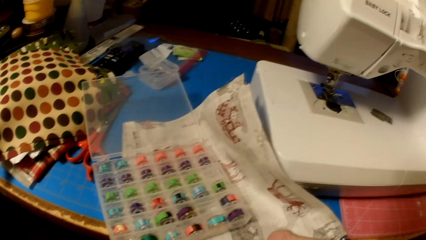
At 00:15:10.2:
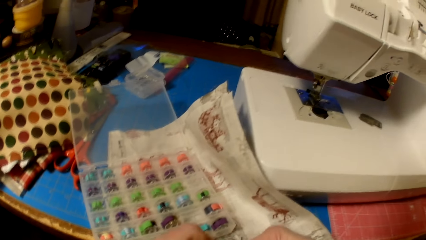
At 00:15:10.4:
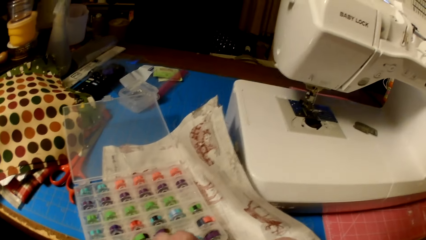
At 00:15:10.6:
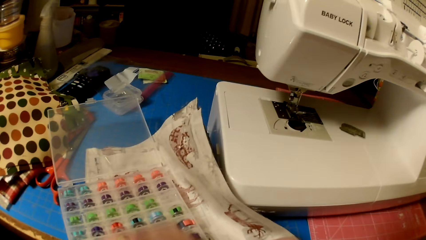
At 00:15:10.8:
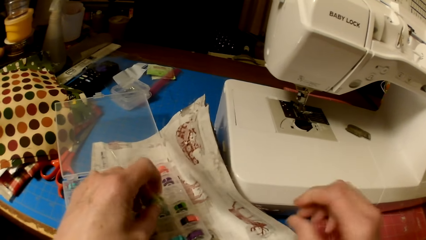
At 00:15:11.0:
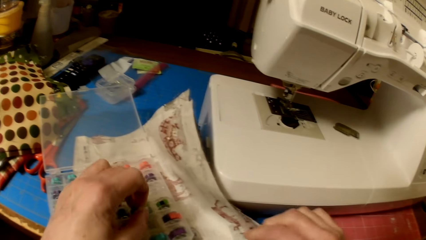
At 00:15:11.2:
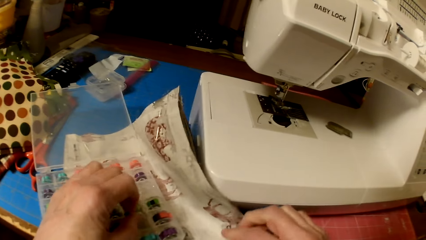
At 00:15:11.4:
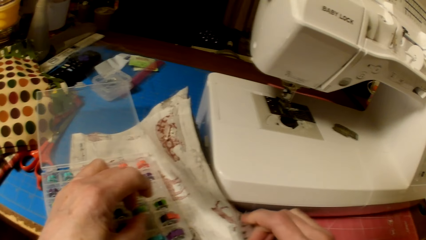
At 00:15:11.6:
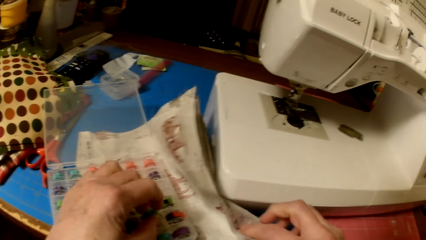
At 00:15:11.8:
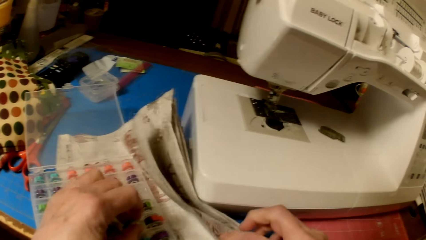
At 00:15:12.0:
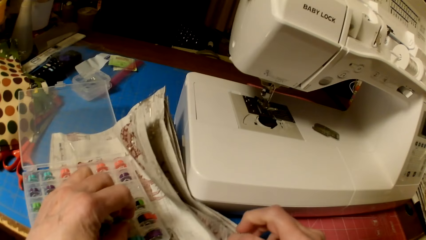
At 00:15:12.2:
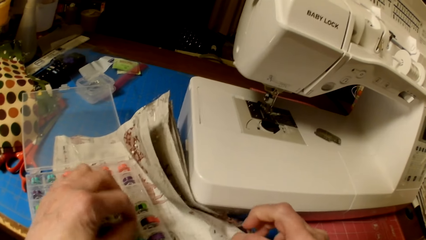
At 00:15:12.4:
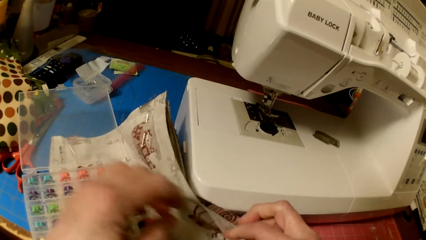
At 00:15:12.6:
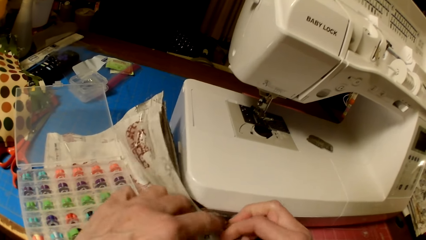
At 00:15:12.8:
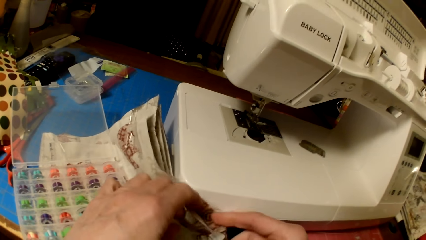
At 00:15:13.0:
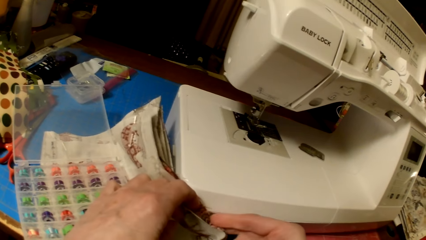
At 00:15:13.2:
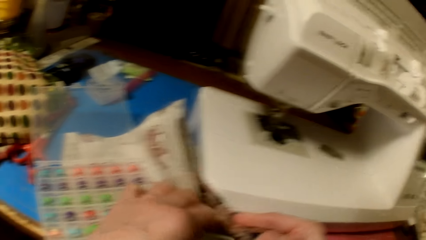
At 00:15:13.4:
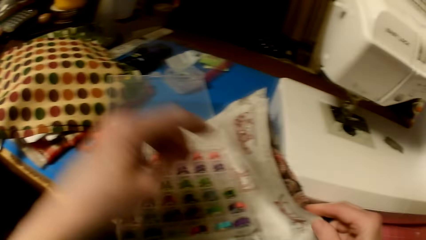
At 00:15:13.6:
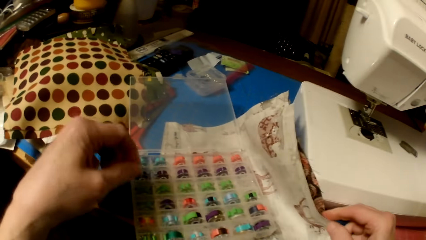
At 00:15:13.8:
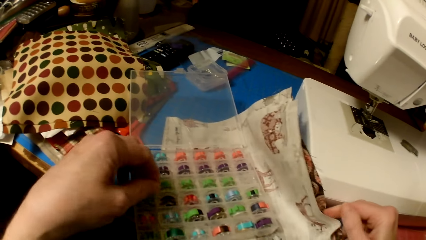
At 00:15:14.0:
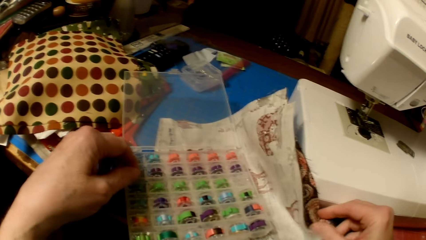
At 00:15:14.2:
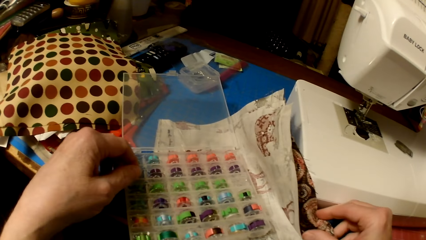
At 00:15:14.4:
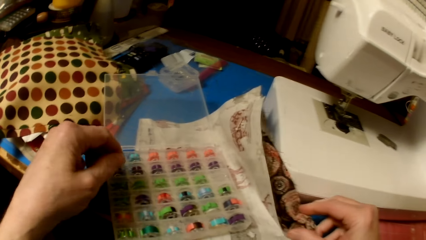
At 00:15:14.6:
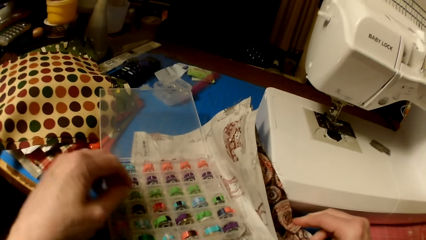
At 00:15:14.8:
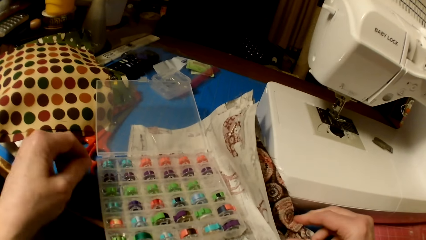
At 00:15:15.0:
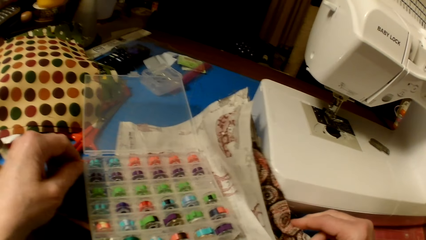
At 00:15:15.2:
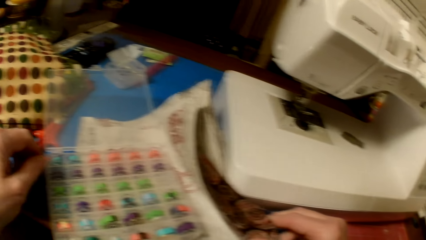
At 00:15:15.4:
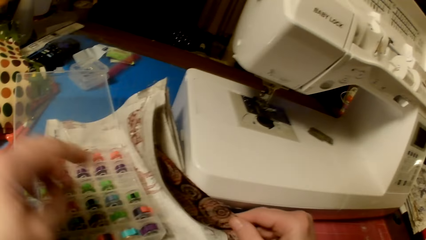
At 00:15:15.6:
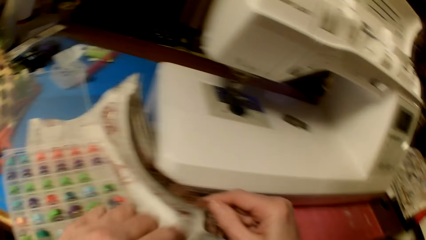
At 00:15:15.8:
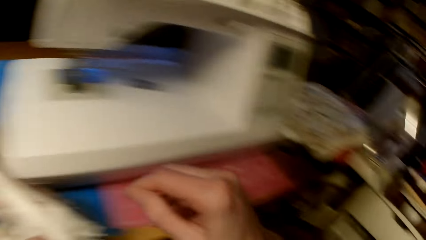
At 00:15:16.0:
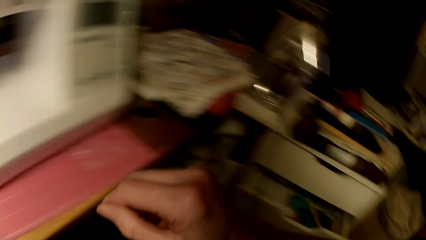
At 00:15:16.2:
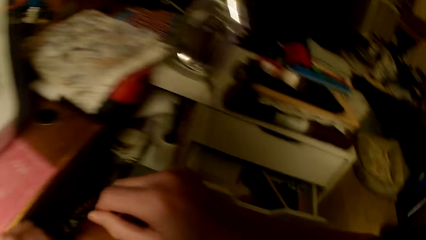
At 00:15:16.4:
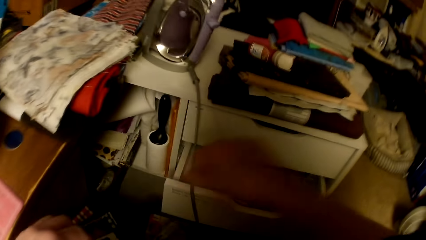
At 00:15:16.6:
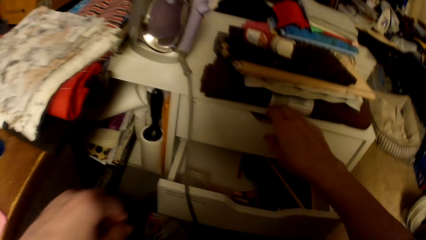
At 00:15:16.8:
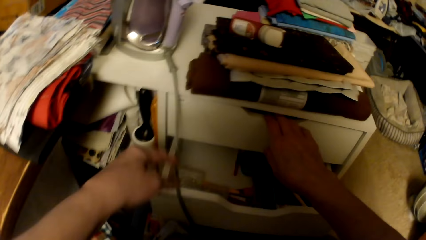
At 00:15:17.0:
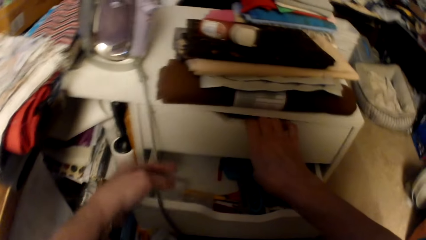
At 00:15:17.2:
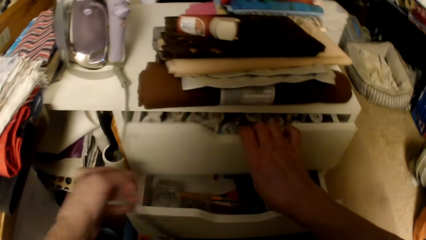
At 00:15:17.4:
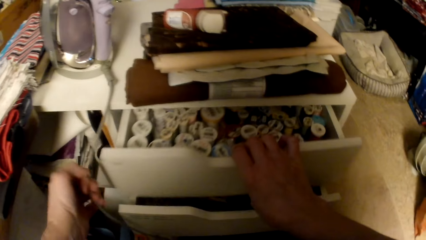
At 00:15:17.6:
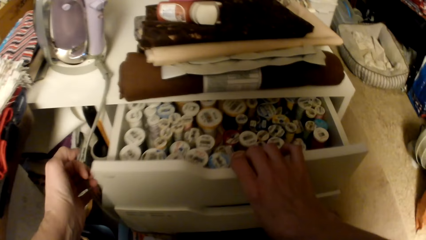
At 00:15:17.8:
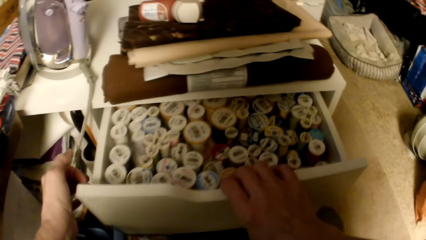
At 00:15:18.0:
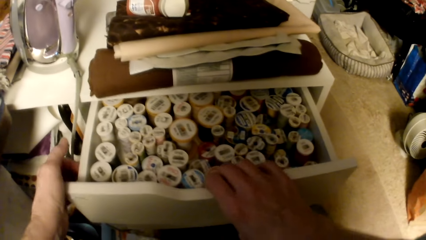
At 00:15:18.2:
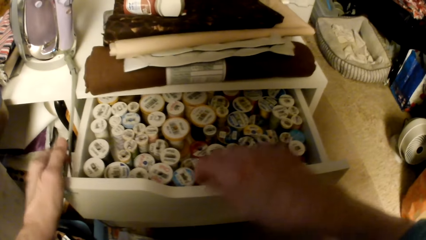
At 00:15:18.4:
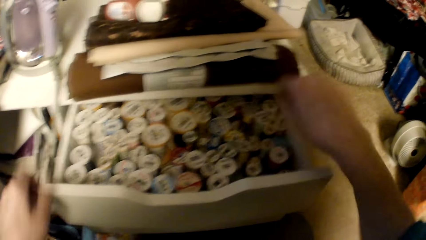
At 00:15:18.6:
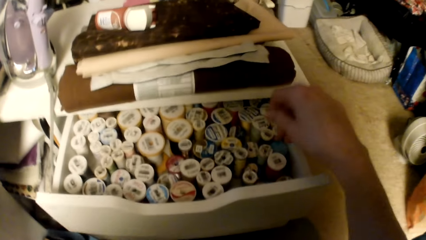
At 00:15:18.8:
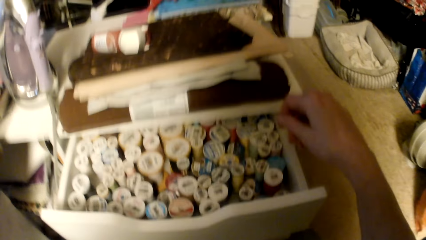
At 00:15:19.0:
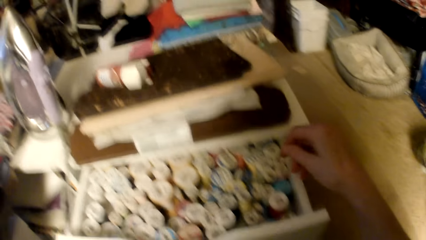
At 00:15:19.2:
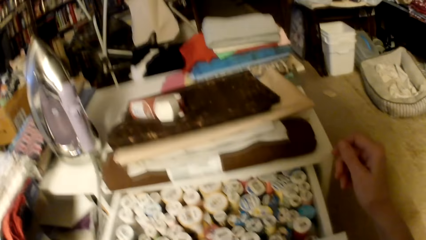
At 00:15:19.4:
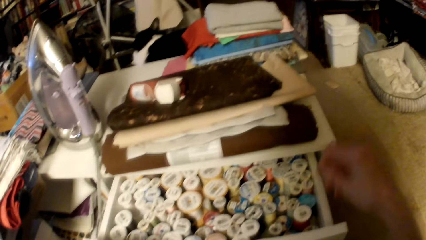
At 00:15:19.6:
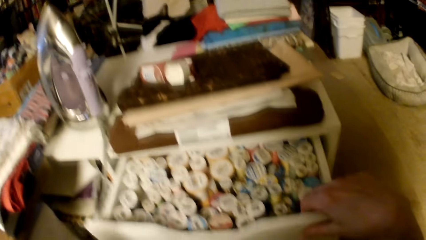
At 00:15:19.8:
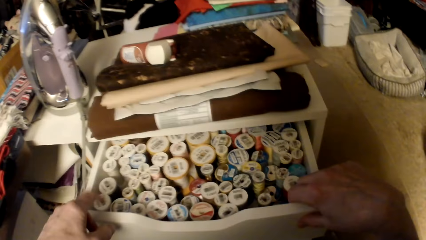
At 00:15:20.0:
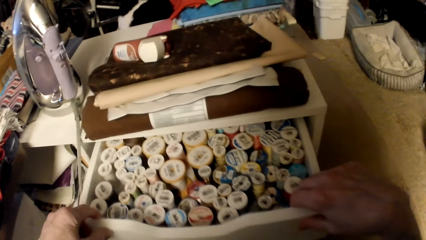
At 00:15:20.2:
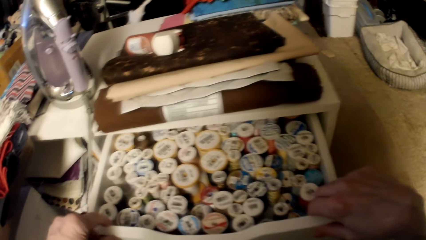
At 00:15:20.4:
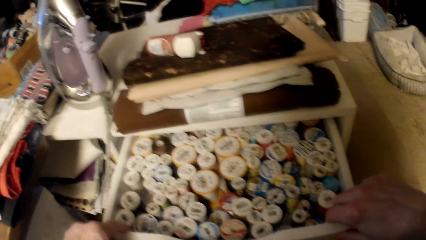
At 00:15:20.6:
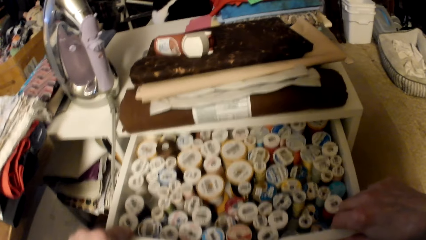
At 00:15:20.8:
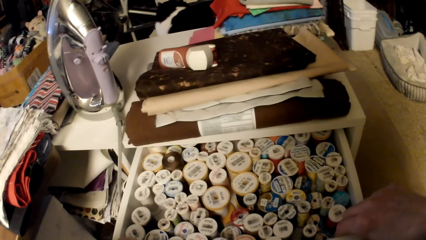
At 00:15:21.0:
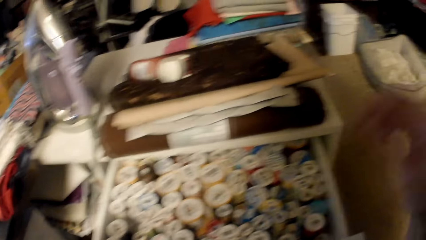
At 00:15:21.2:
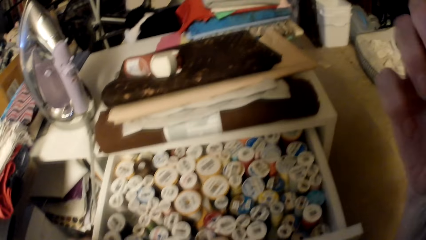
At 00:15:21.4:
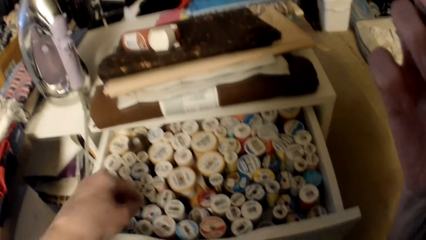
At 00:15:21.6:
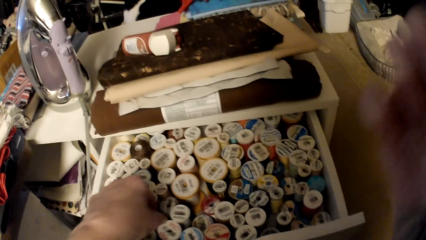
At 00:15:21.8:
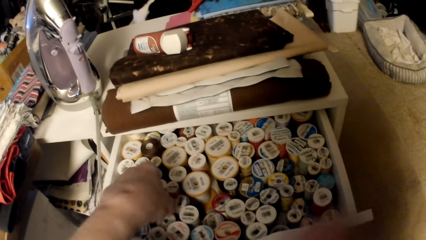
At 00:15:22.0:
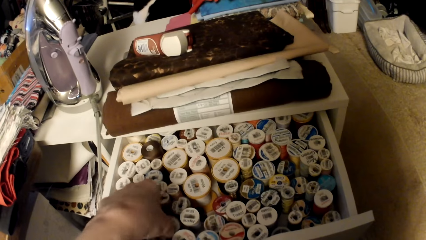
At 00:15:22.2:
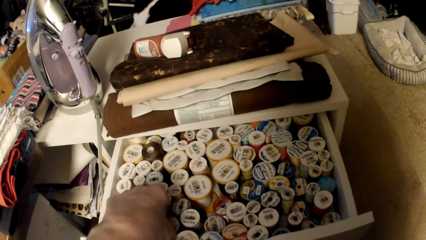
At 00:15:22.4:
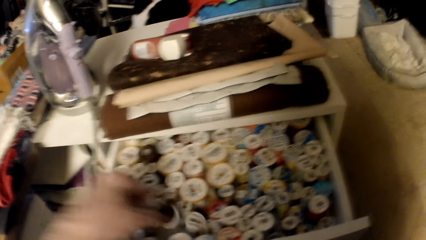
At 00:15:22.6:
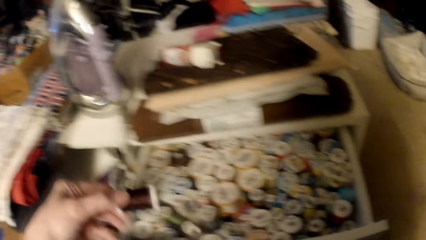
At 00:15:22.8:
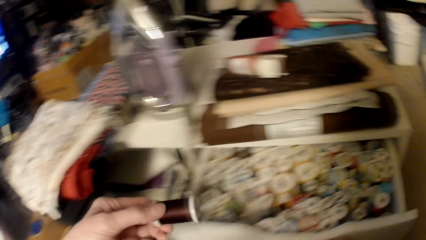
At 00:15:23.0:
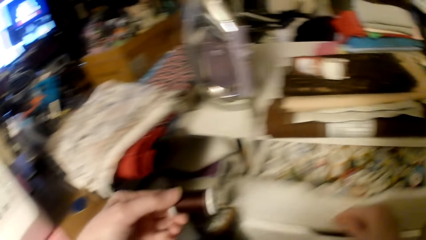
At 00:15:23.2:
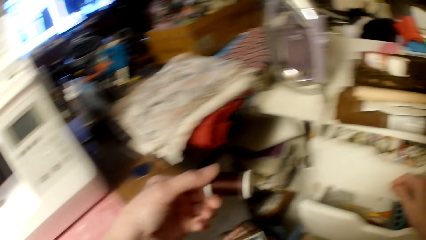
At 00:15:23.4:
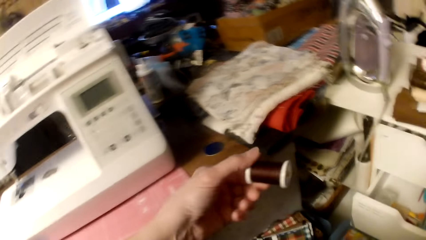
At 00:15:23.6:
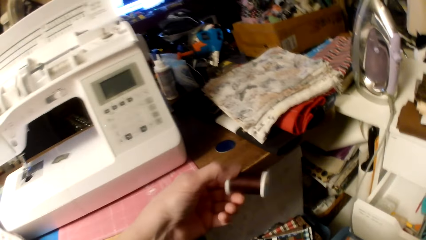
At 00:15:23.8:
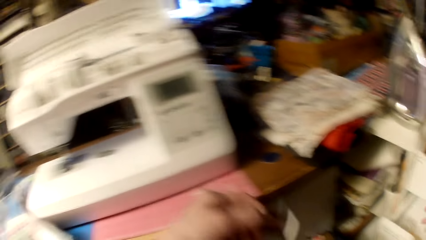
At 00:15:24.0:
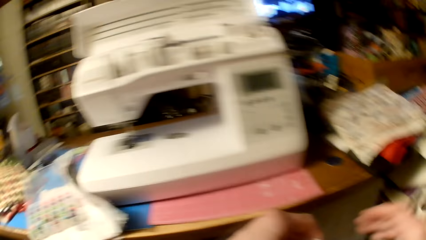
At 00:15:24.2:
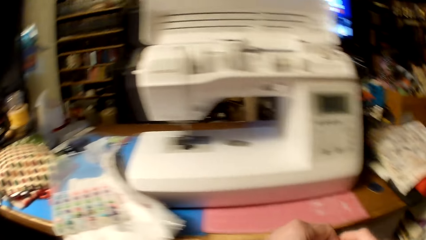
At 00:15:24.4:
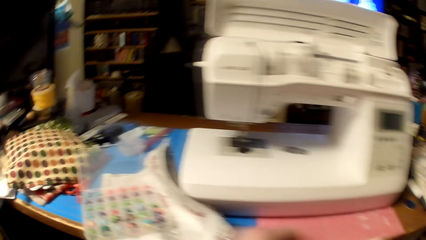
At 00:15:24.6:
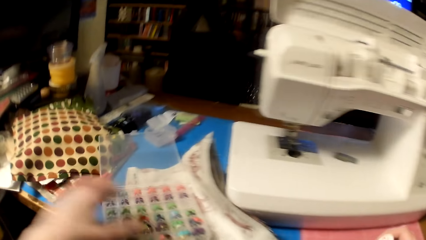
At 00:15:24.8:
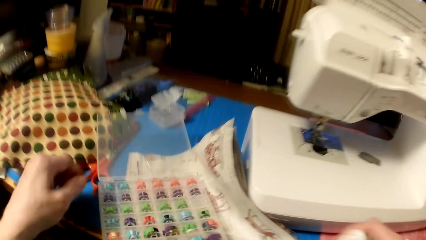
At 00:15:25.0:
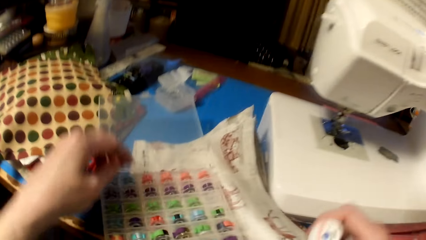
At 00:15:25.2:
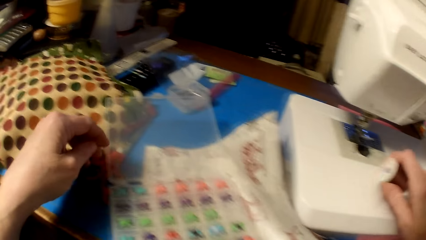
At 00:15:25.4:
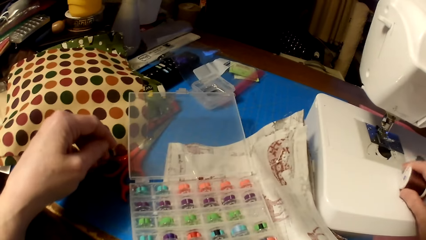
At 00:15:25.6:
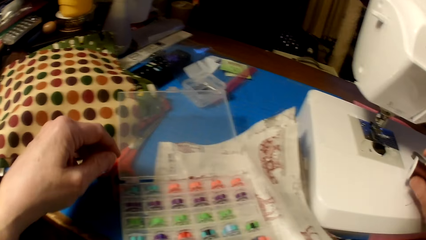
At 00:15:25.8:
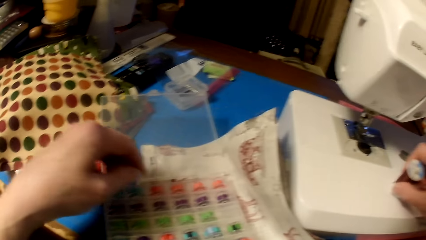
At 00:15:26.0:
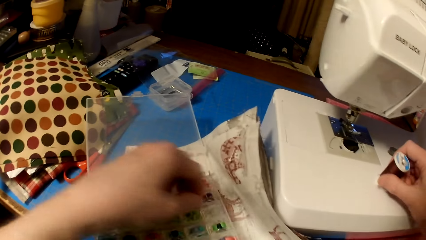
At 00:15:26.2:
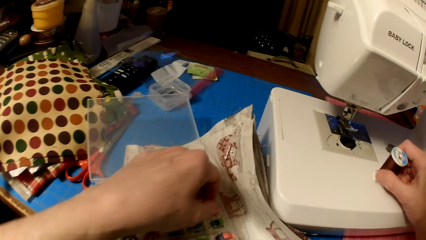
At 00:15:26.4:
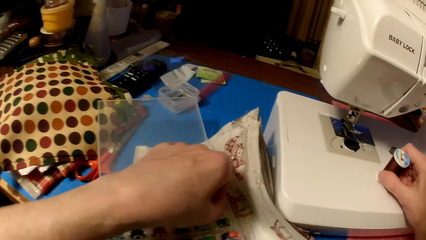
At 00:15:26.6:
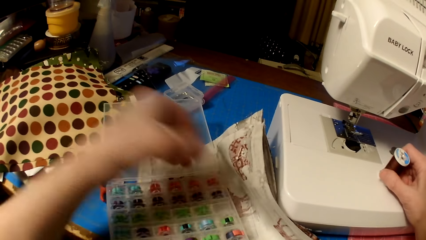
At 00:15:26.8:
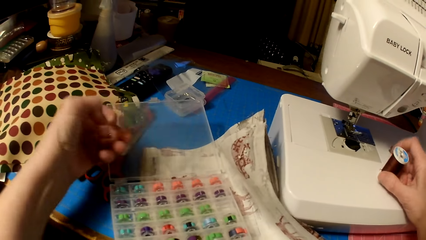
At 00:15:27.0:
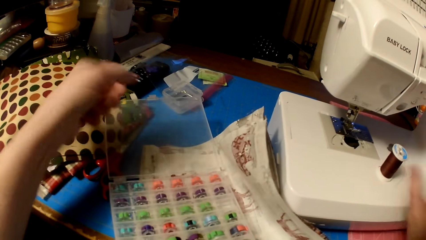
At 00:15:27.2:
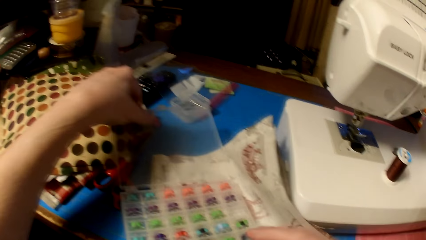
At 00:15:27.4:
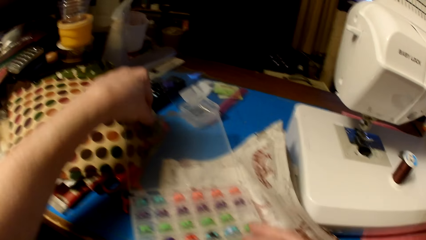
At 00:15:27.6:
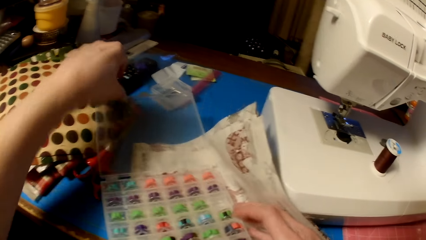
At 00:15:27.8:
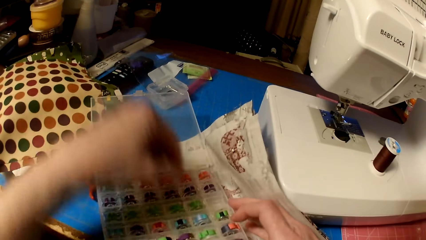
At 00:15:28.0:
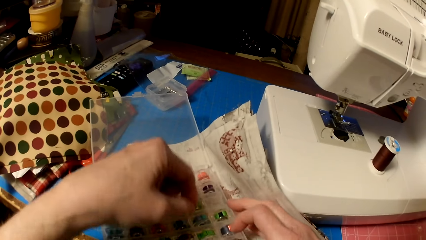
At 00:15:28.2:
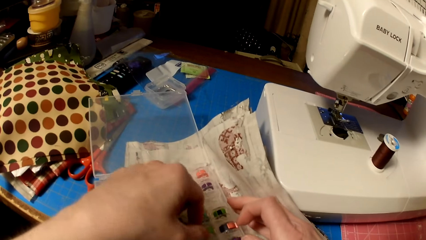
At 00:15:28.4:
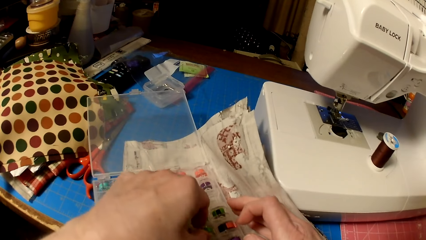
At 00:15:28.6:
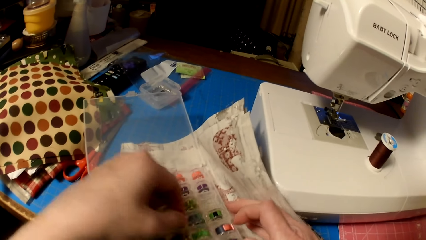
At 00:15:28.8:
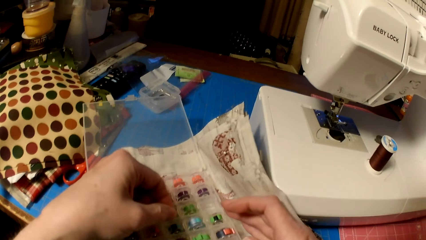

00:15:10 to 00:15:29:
The camera wearer puts a bobbin in the bobbin container or pack. They look at the pieces of cloth. They open another drawer. They look around the drawer. They pick a sewing thread. They close the drawer. They put the sewing thread on the sewing machine. They pick another bobbin from the pack.
